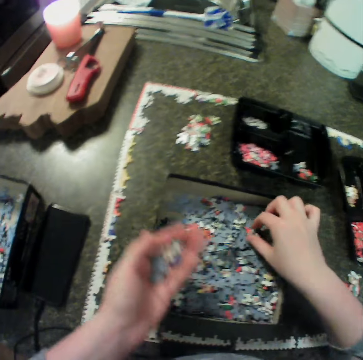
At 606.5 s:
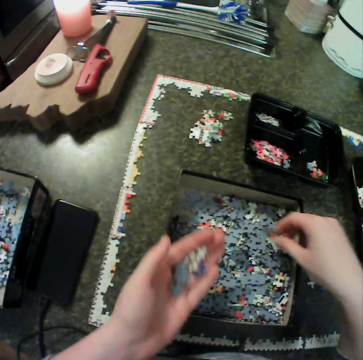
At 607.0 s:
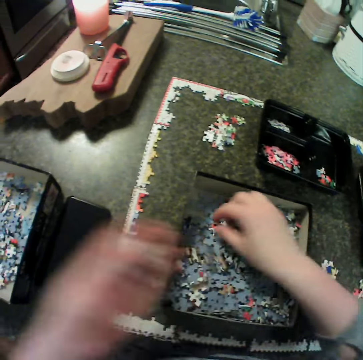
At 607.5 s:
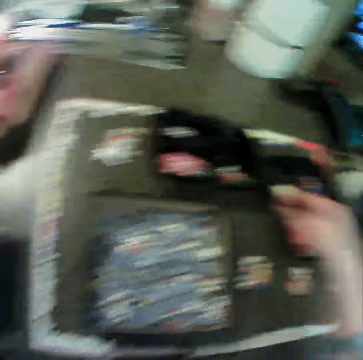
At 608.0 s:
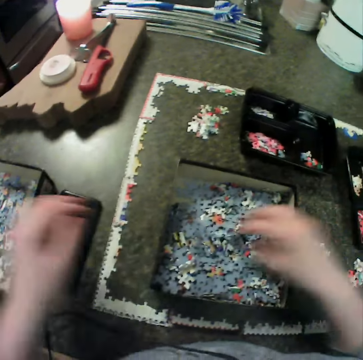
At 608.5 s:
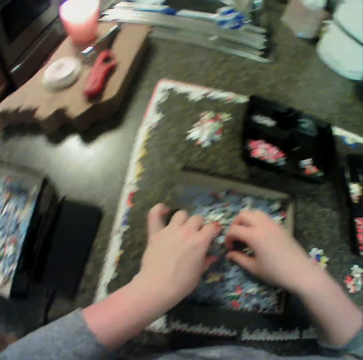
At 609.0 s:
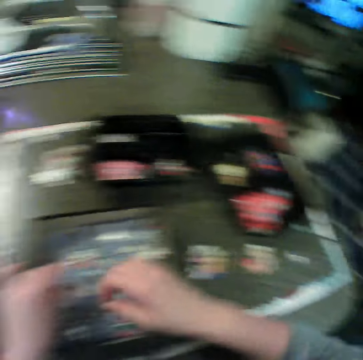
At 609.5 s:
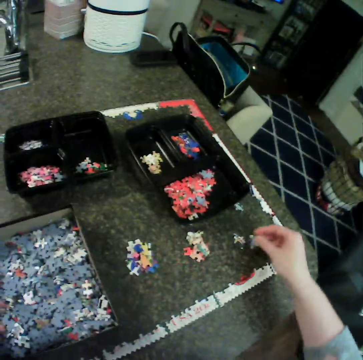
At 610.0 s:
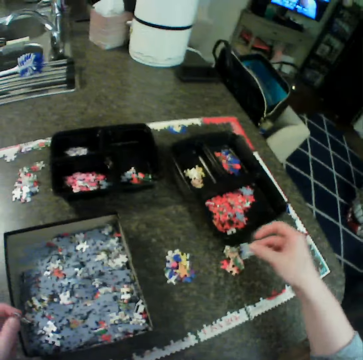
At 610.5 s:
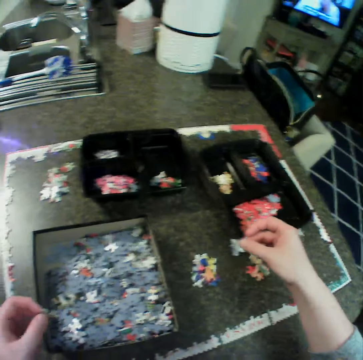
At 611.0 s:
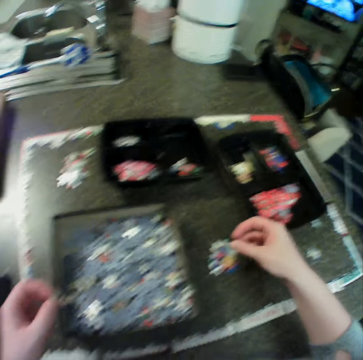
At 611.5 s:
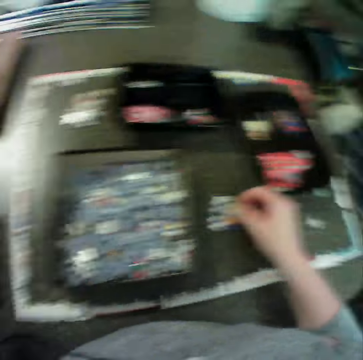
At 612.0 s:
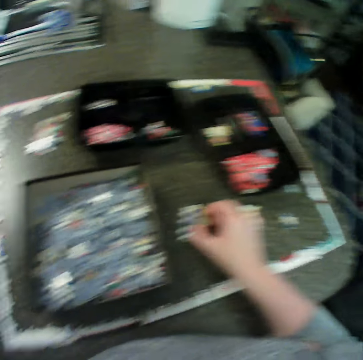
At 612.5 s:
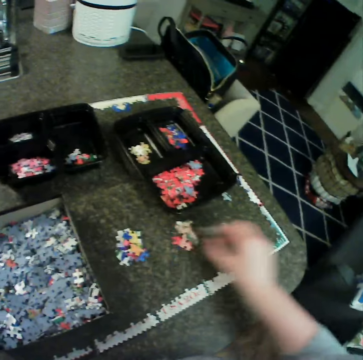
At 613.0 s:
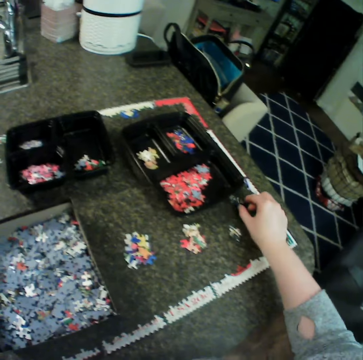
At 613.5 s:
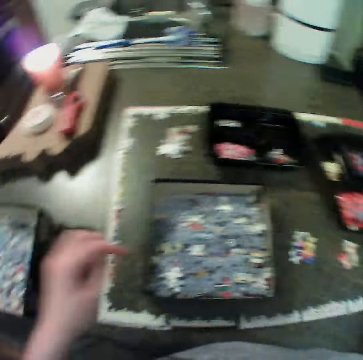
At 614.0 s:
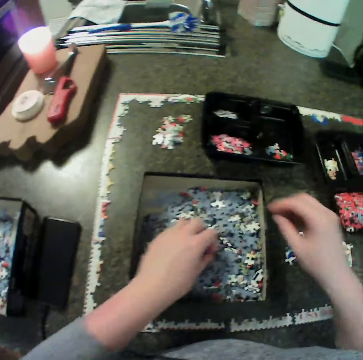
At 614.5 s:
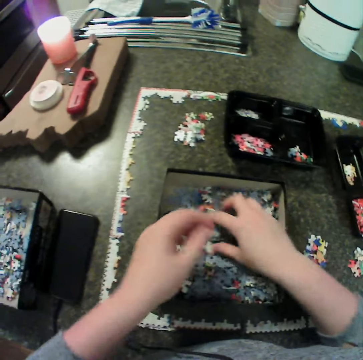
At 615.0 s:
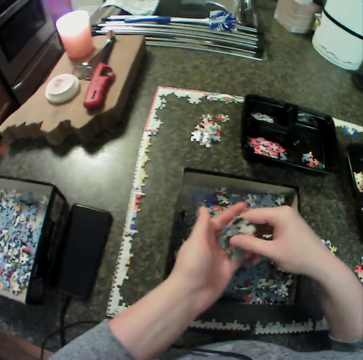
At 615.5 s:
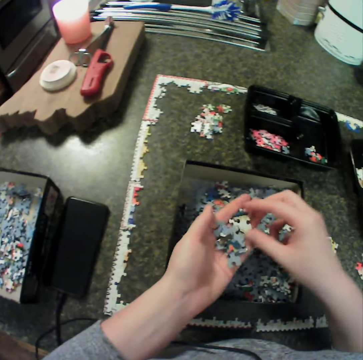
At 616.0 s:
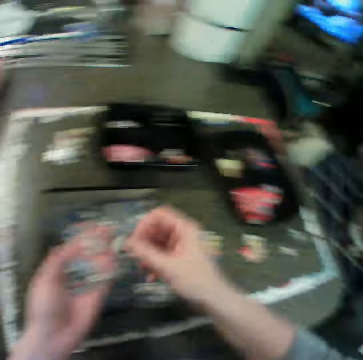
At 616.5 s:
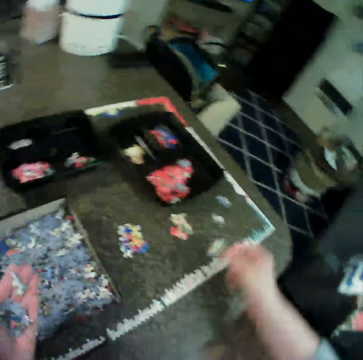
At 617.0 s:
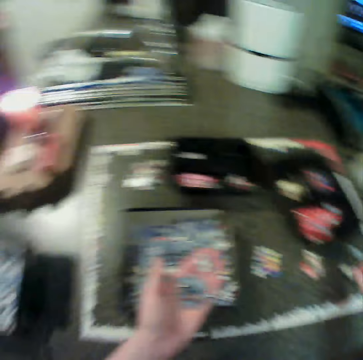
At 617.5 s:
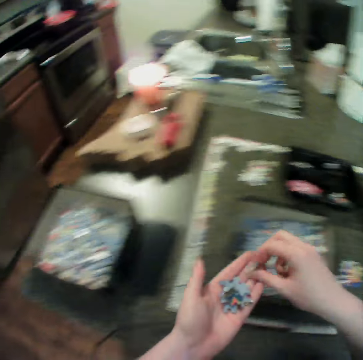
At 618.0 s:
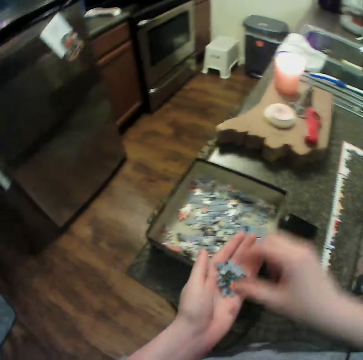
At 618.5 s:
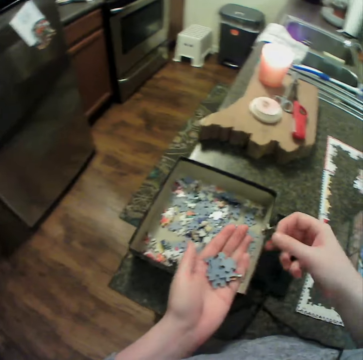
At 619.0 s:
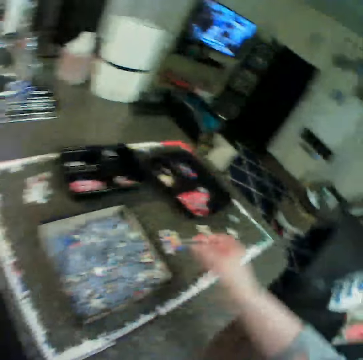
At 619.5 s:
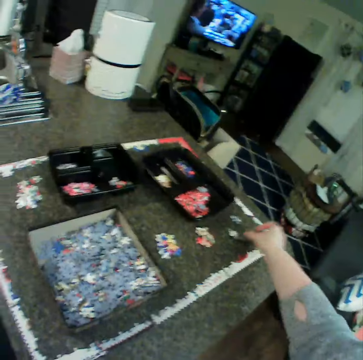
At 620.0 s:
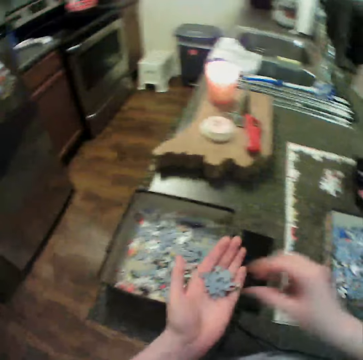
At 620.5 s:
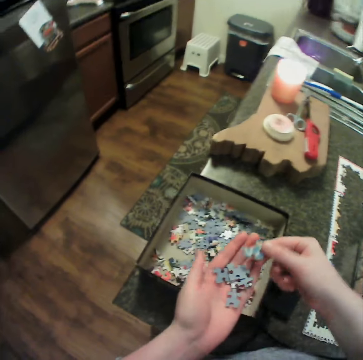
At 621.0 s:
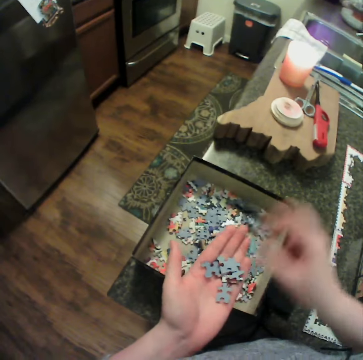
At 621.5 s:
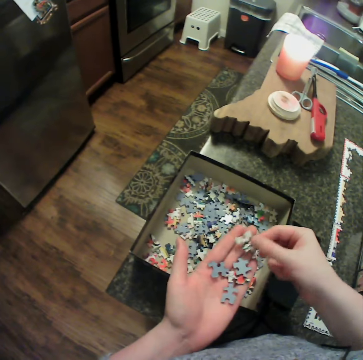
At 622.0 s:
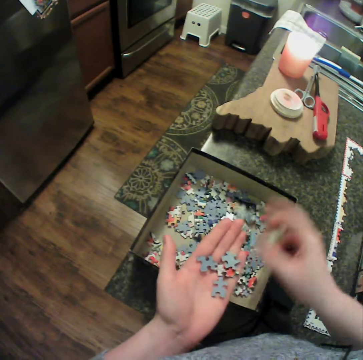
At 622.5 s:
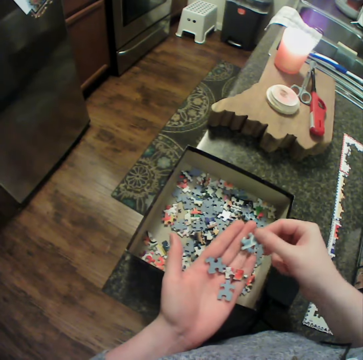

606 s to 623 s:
The camera wearer moves jigsaw pieces from the first box to the first bowl. She picks up a puzzle. She moves a jigsaw piece from the first box to the table. She picks up jigsaw pieces from the first box and drops the pieces in her left hand. She moves a jigsaw piece from the first box to the table. She moves jigsaw pieces from the first box to the second box. She moves a jigsaw piece from the first box to the table. She moves jigsaw pieces from the first box to the second box.

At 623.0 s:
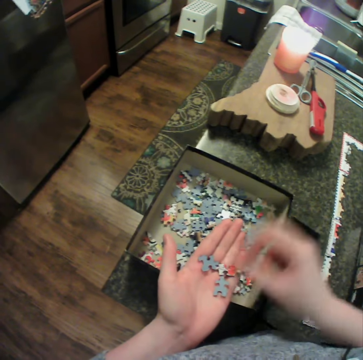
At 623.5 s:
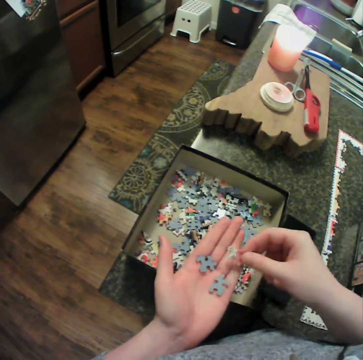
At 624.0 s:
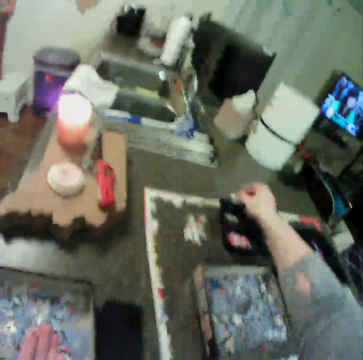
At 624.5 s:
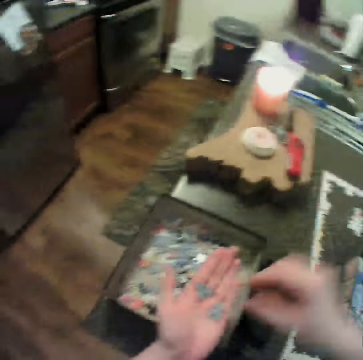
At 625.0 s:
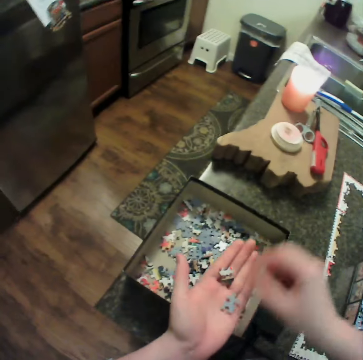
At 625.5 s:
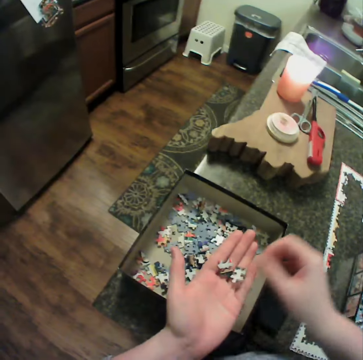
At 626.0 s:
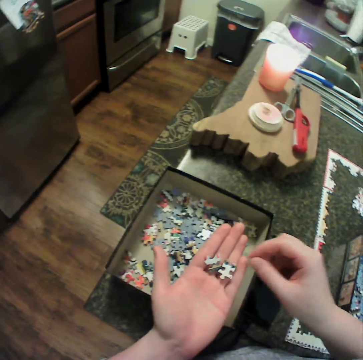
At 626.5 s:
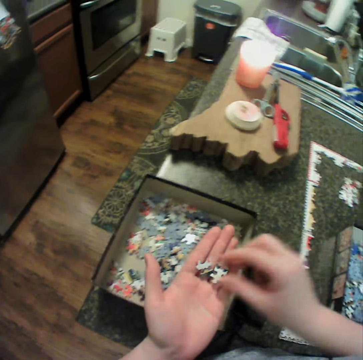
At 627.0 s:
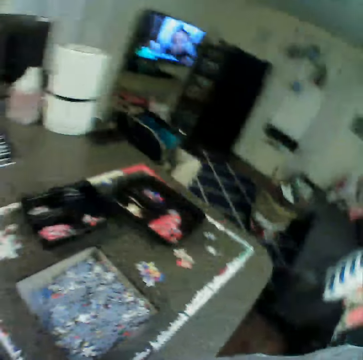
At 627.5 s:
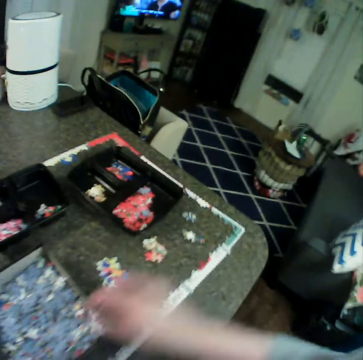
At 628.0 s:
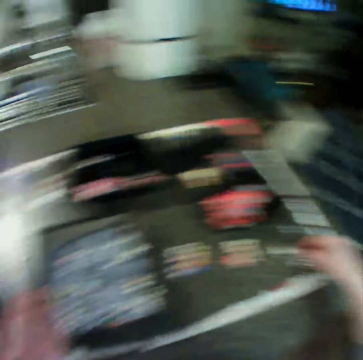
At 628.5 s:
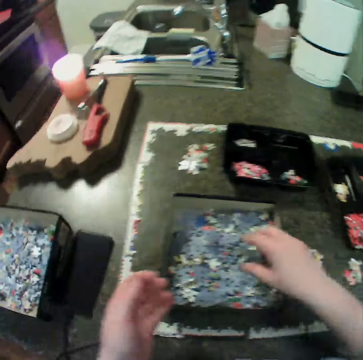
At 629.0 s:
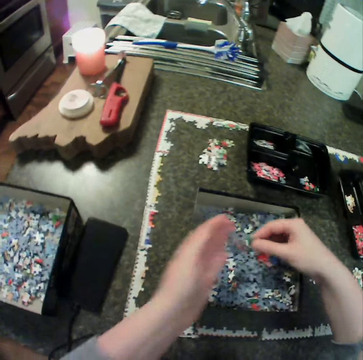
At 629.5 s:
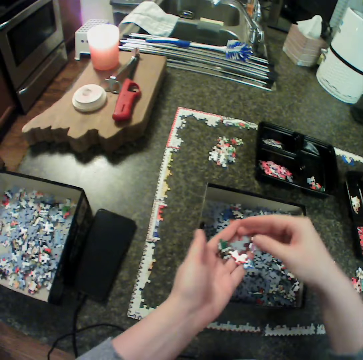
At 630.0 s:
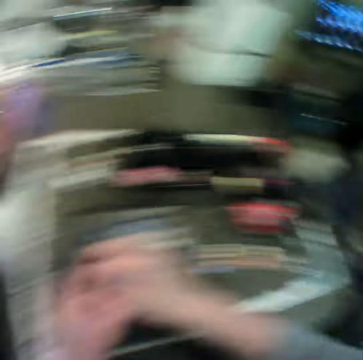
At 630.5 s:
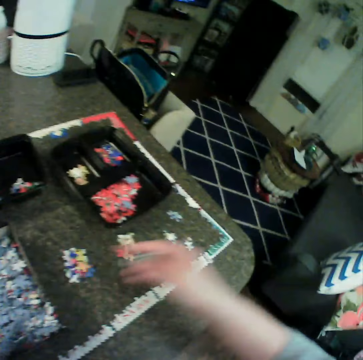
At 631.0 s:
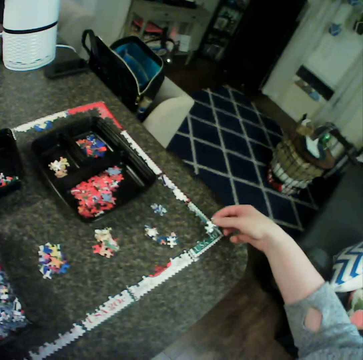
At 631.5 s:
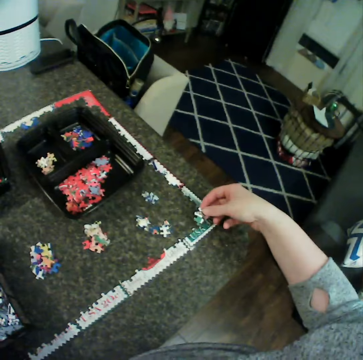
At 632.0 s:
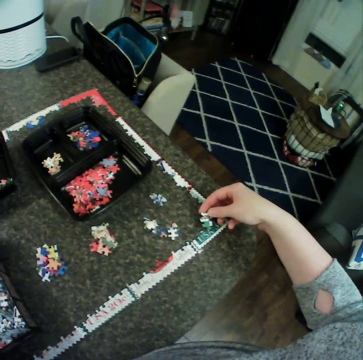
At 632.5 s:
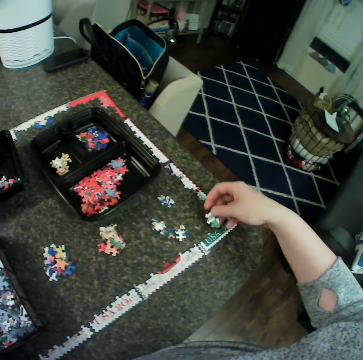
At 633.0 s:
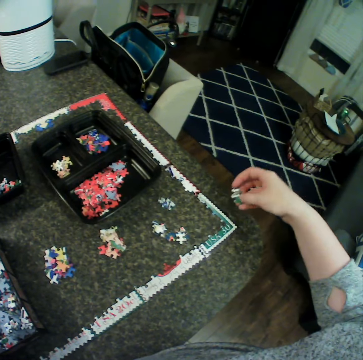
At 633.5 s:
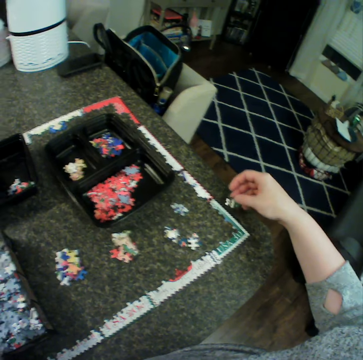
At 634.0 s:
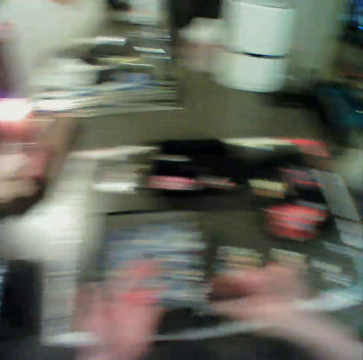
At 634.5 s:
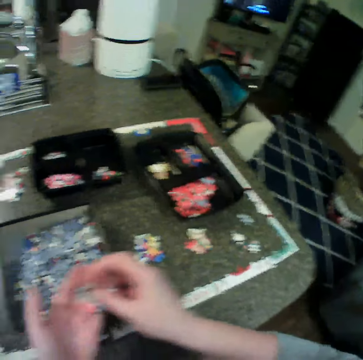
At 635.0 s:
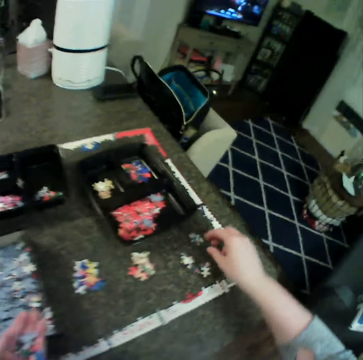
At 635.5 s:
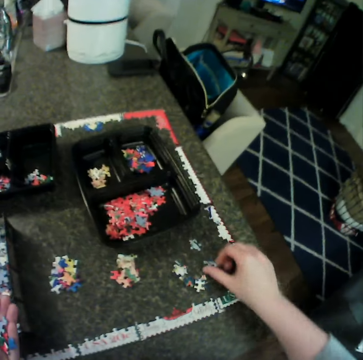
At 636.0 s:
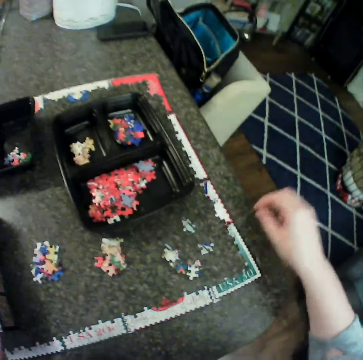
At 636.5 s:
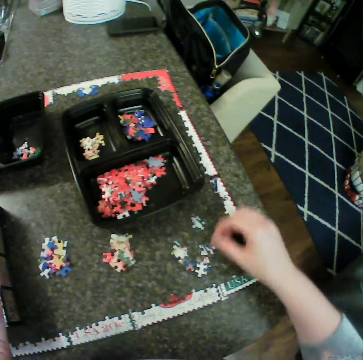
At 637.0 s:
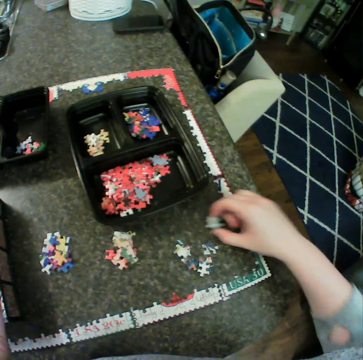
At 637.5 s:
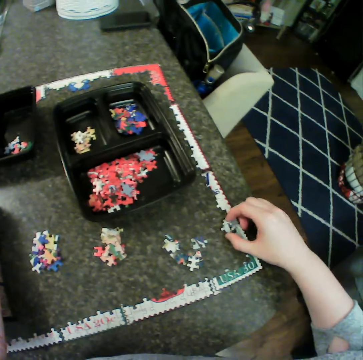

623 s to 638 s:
The camera wearer moves jigsaw pieces from the first box to the second bowl. She moves a jigsaw piece from the first box to the table. She picks up jigsaw pieces from the first box and drops the pieces in her left hand. She picks up a jigsaw piece from her left hand. She arranges the puzzle. She drops the piece in her left hand and moves the pieces on the table.

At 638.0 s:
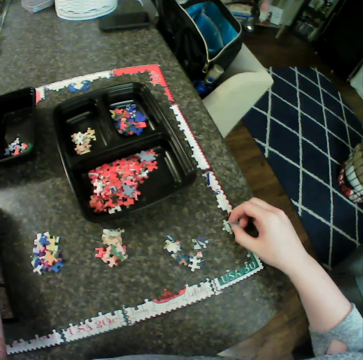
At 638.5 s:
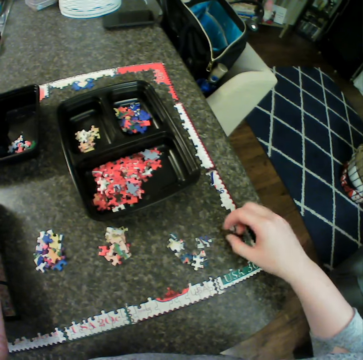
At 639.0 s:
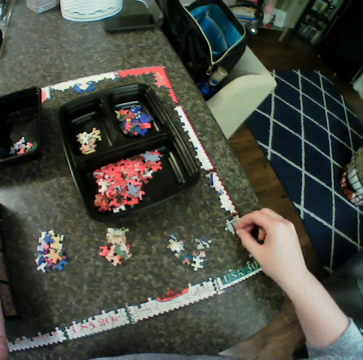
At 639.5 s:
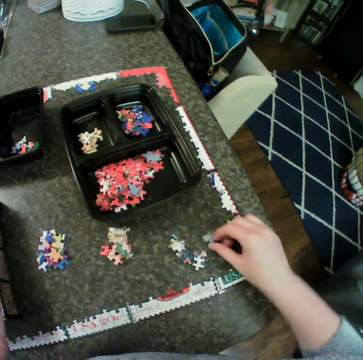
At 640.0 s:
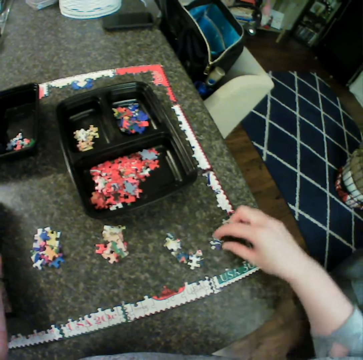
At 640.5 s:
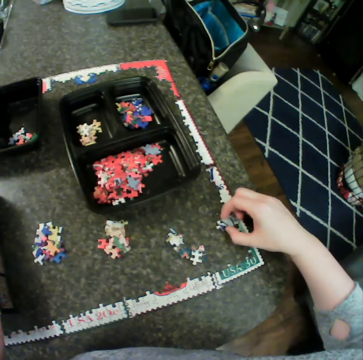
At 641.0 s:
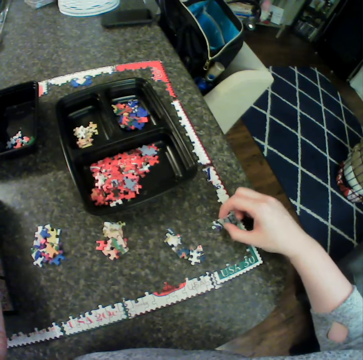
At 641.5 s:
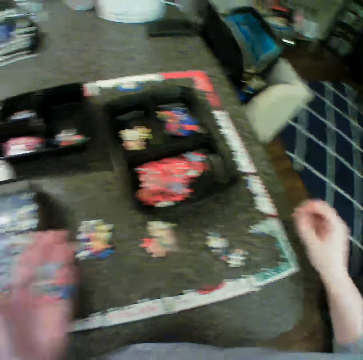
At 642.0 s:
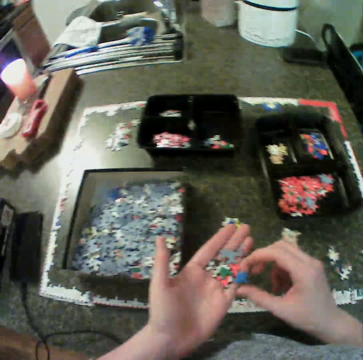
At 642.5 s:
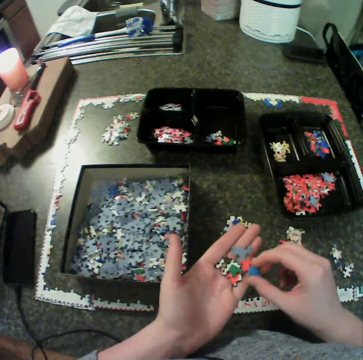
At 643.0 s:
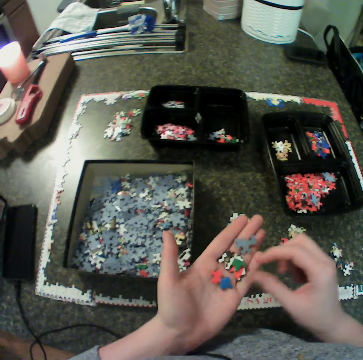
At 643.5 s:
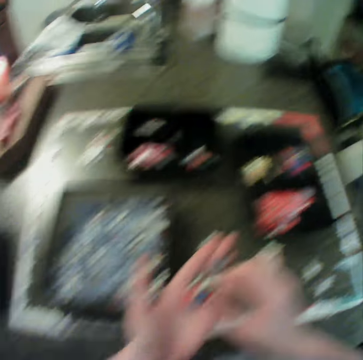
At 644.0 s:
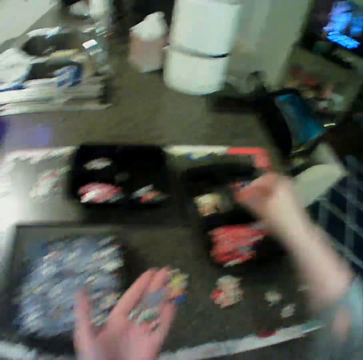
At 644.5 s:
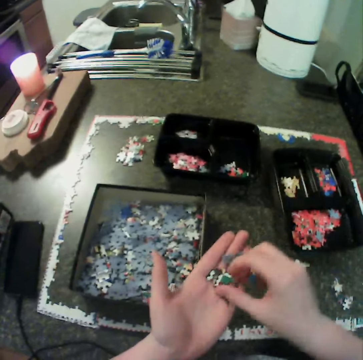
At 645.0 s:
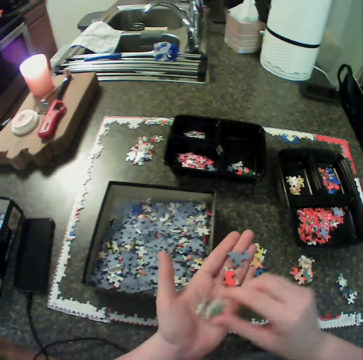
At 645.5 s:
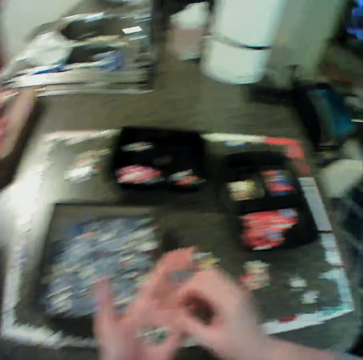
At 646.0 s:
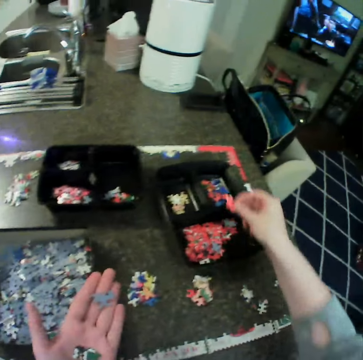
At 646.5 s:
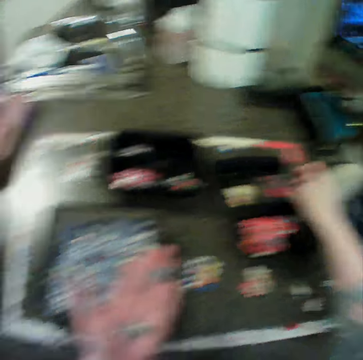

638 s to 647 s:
The camera wearer moves jigsaw pieces from her left hand to the first bowl.
